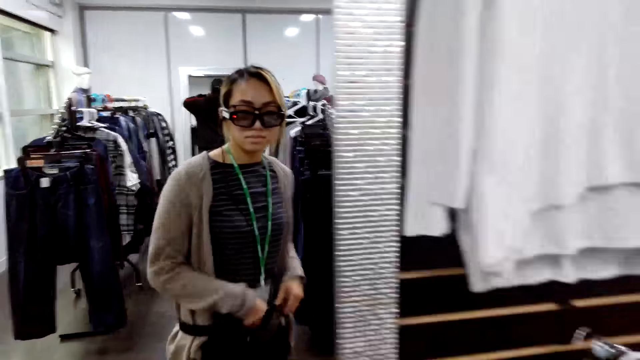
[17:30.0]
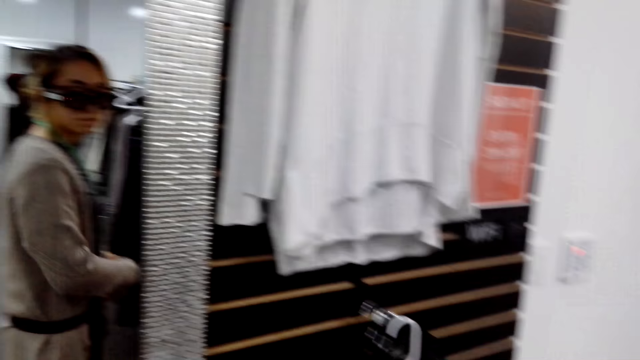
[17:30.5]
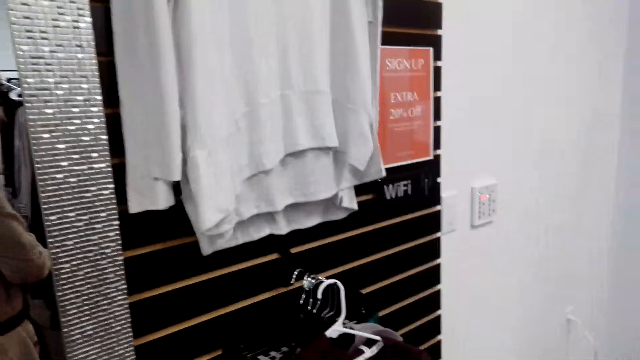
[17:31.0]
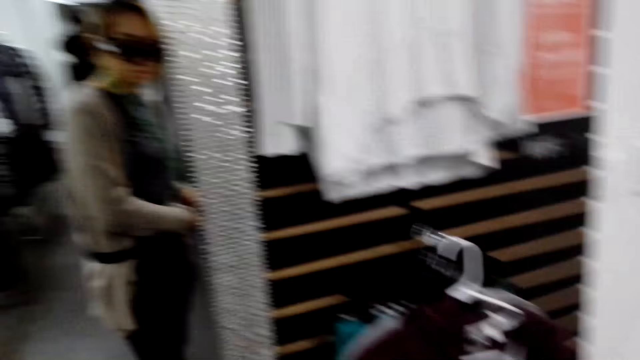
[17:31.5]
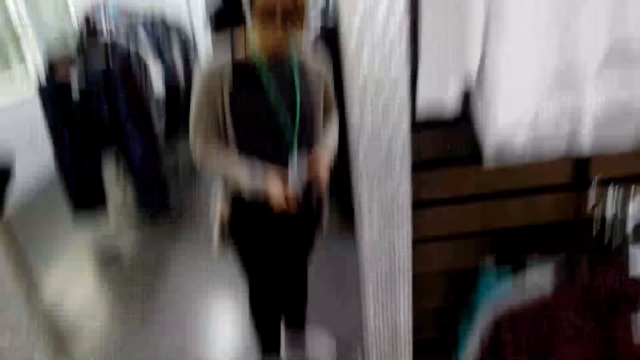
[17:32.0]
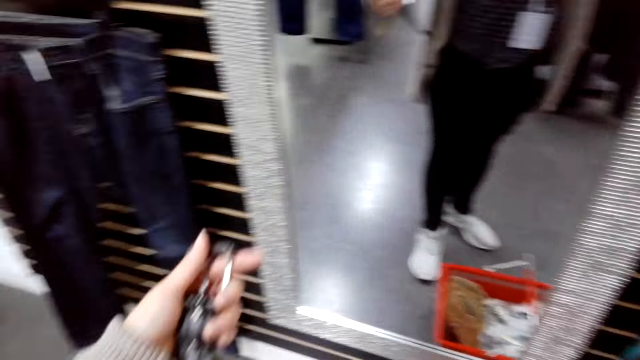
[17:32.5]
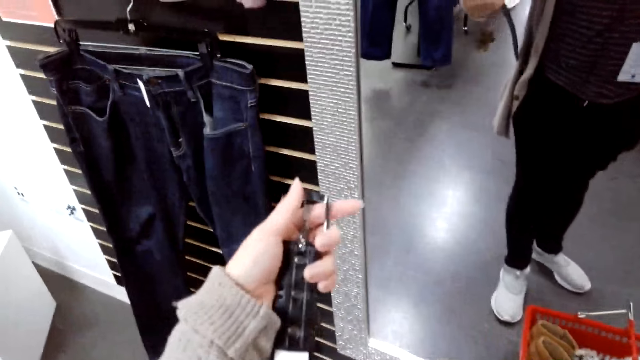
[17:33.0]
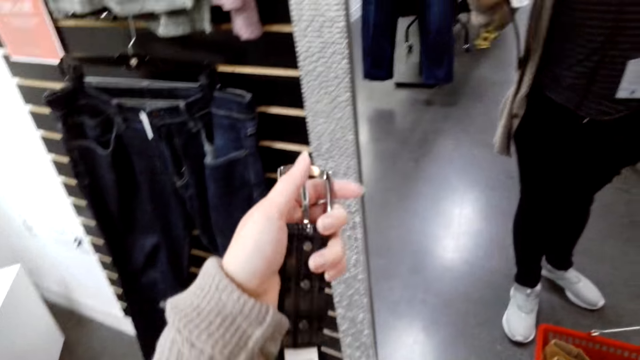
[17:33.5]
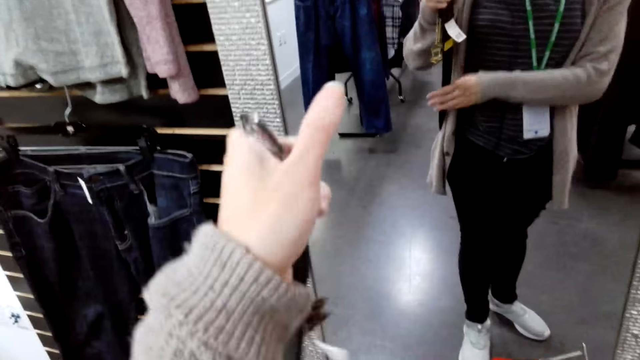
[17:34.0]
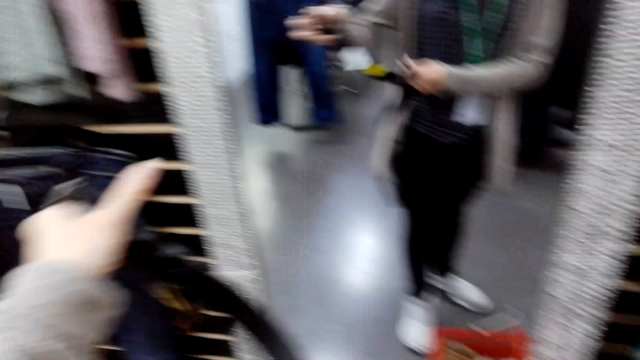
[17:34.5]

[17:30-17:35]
A person walks towards the mirror. The camera wearer looks at herself in the mirror. The person holds the belt with the left hand. The person holds the belt with the right hand.

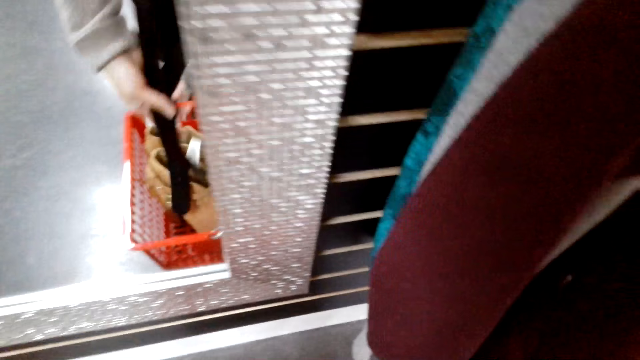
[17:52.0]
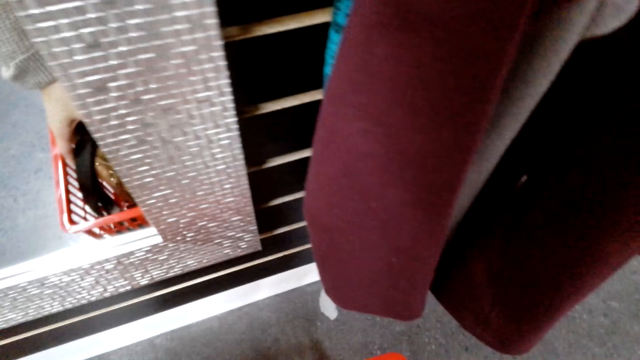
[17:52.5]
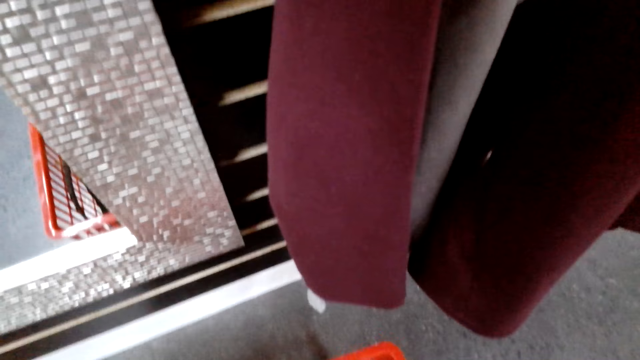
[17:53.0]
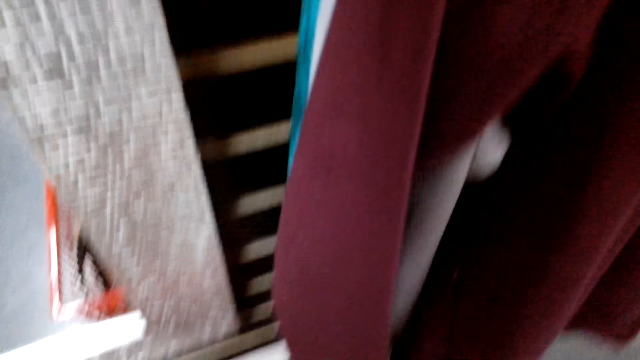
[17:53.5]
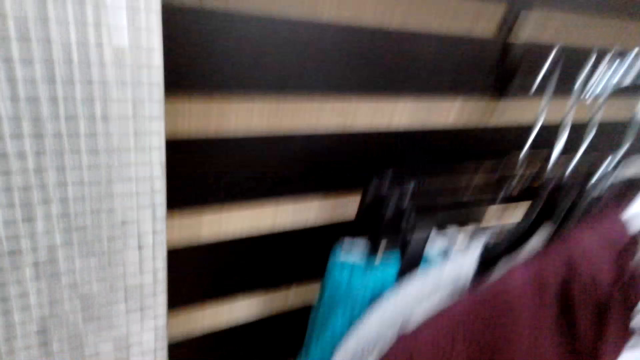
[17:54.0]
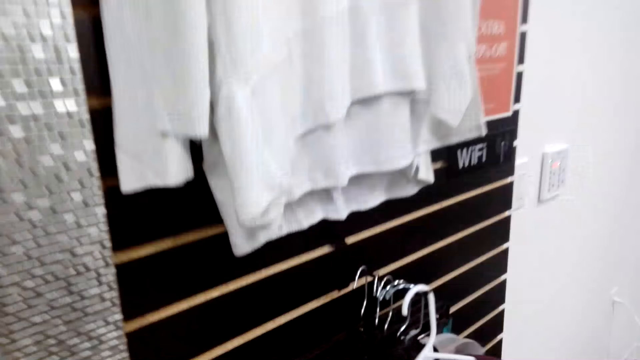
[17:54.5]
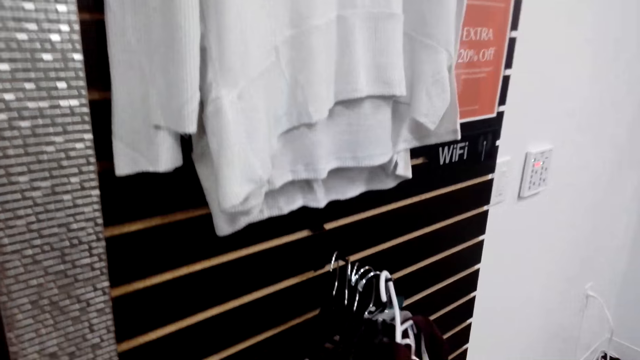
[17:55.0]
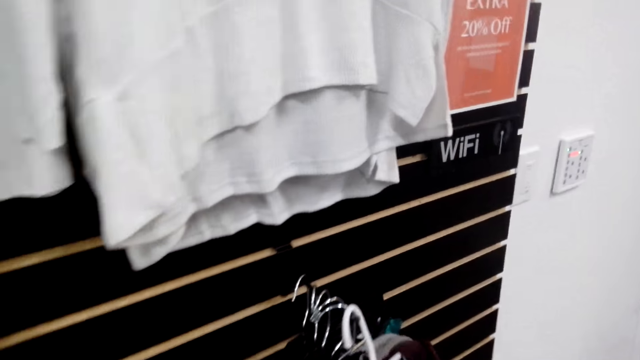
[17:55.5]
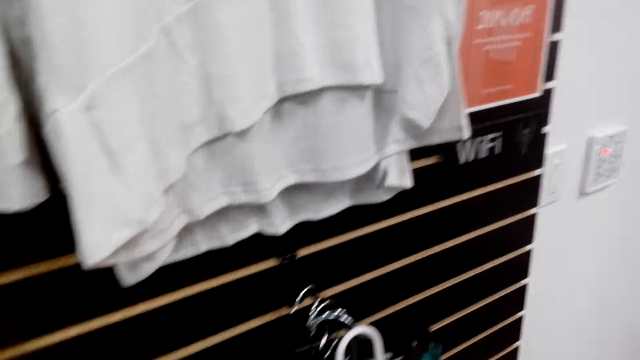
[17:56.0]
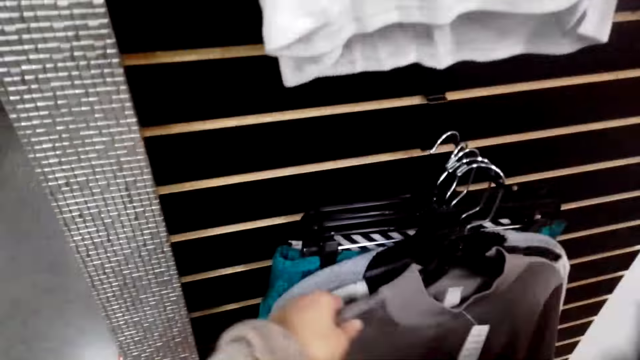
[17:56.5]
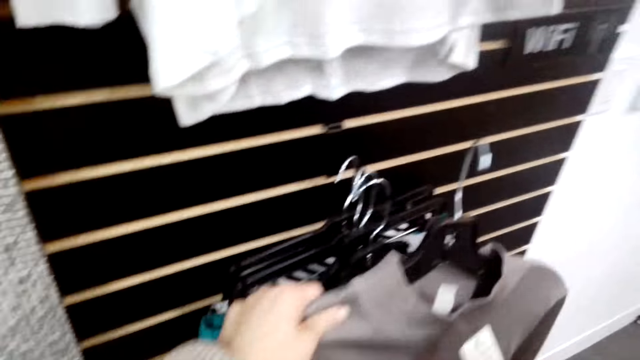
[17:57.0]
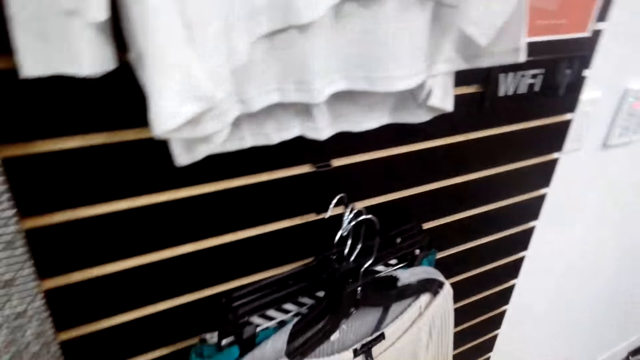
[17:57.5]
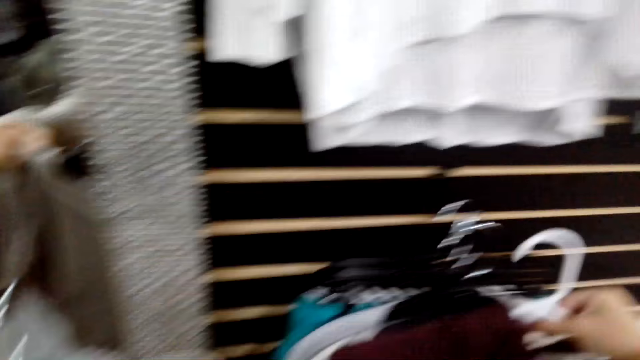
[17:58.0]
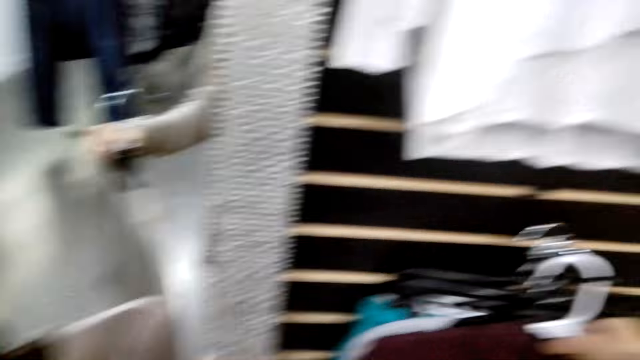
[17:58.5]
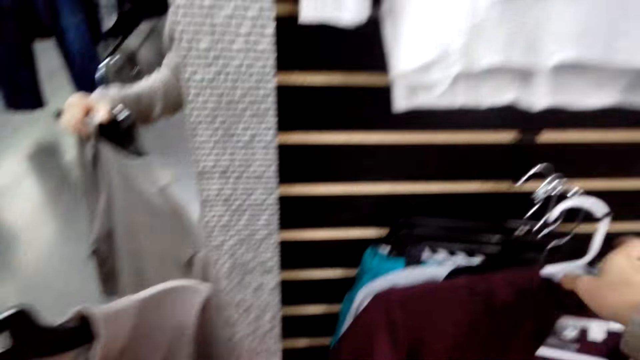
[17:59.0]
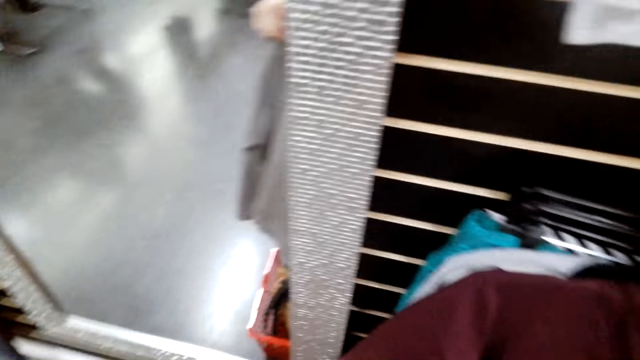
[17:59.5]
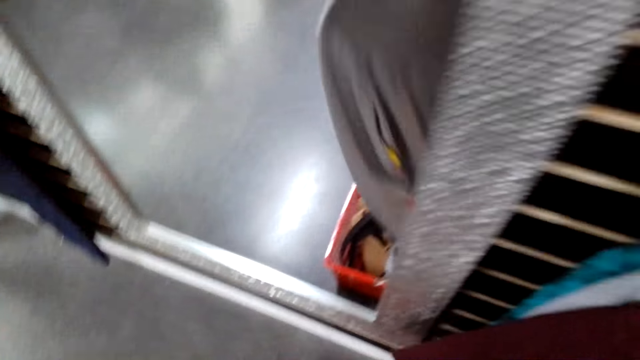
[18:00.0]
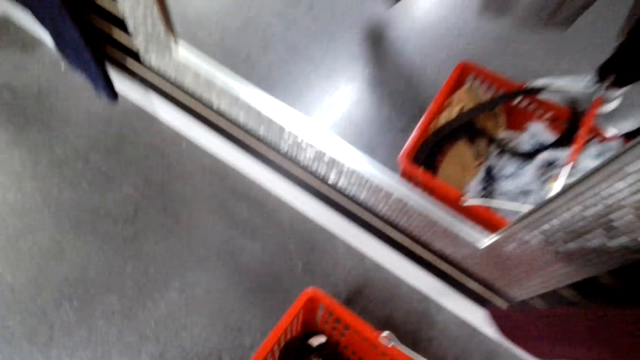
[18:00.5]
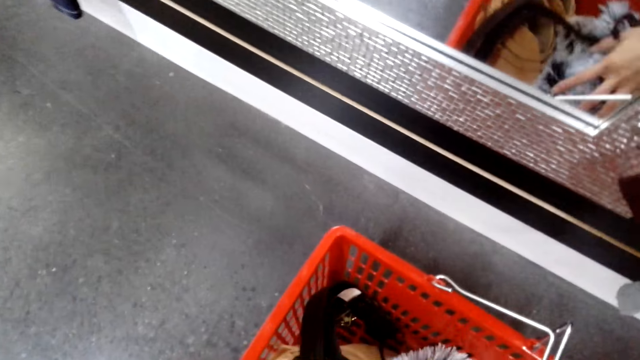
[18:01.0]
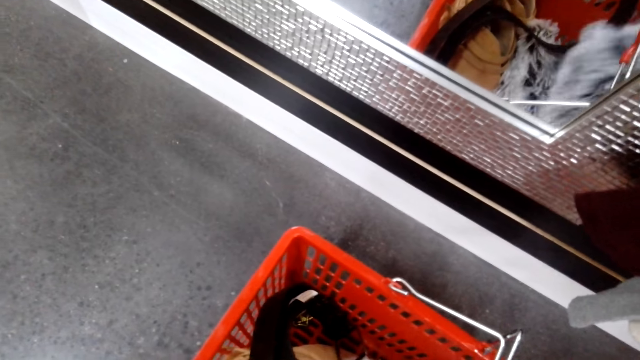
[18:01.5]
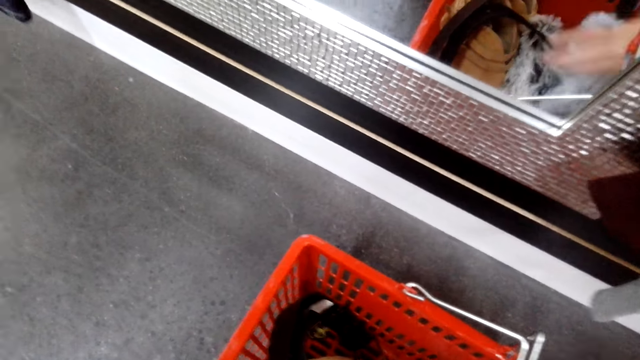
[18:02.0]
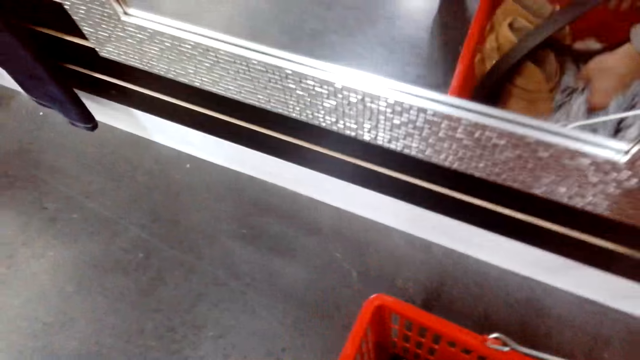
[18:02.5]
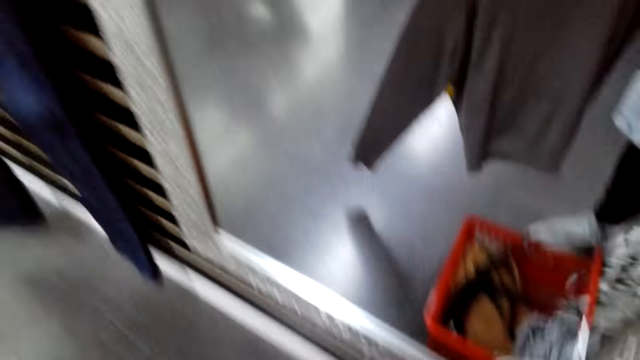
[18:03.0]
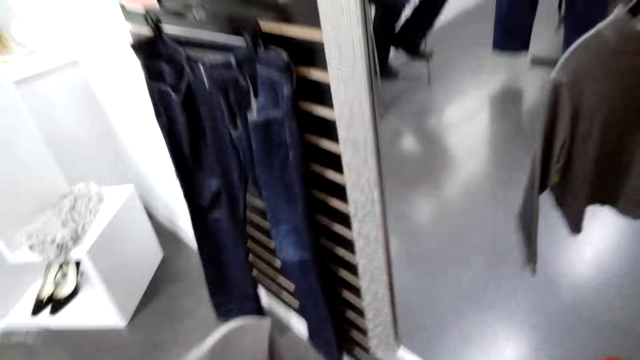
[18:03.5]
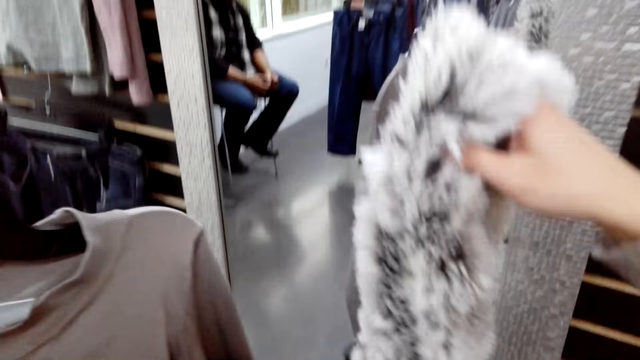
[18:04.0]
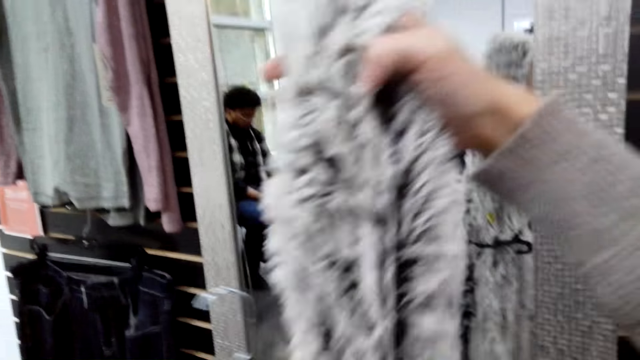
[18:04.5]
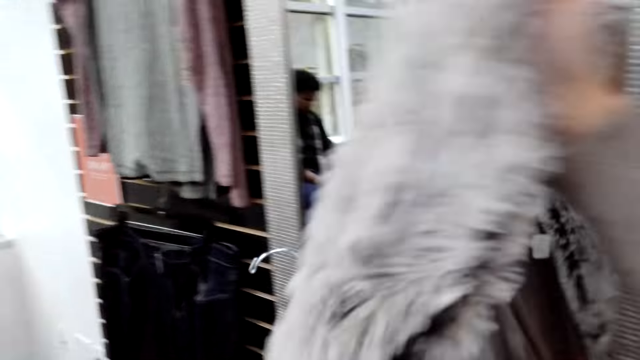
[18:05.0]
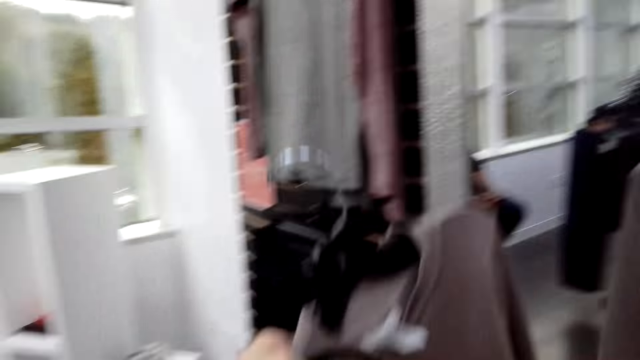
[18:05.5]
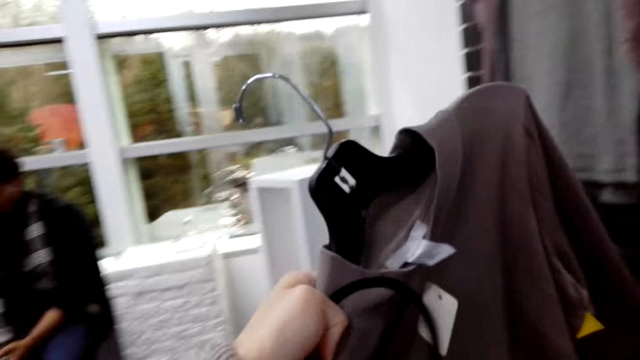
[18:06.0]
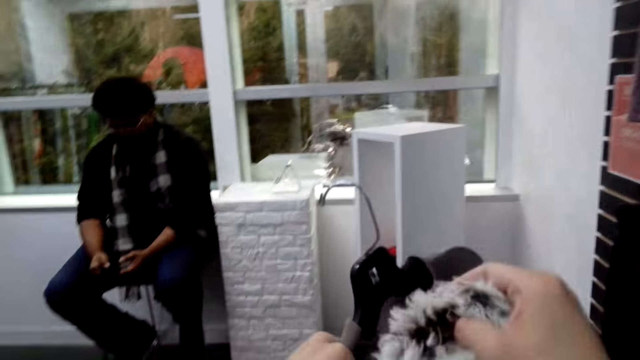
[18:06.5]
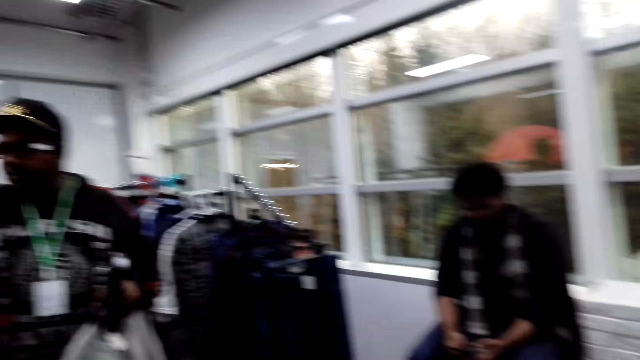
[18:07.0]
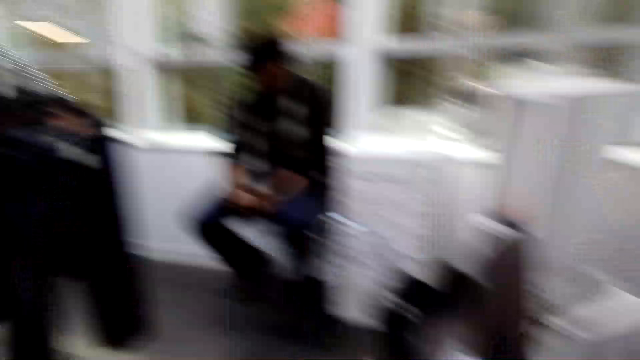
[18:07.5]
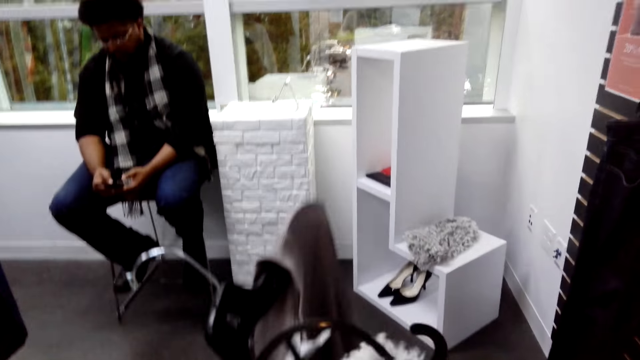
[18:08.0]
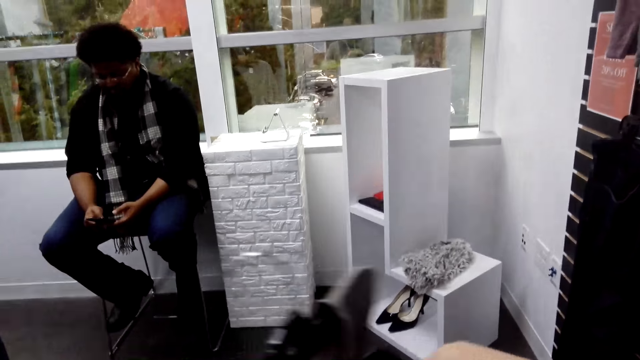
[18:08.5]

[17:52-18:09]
A person places the belt on the bucket. The camera wearer returns the items in the basket. They look around. They take the cloth with a hanger from aside. The person picks a cloth from the bucket. The camera wearer picks the scarf. The person walks around. Another person walks around.
